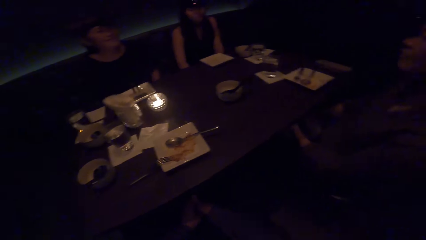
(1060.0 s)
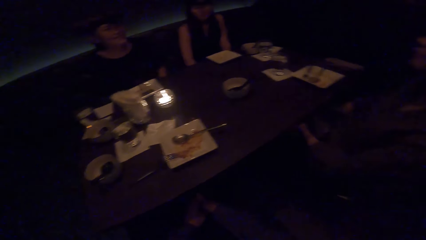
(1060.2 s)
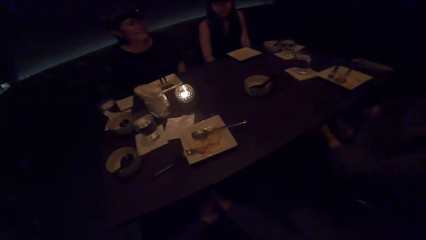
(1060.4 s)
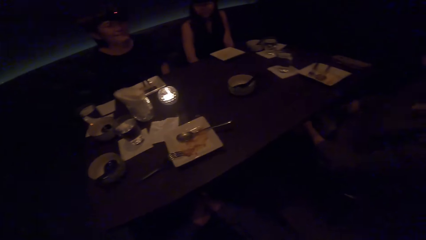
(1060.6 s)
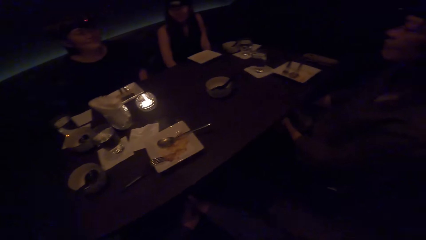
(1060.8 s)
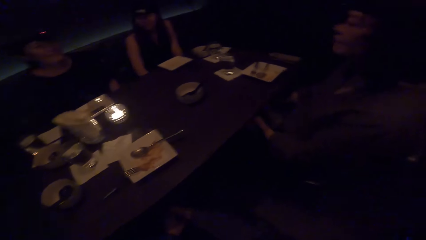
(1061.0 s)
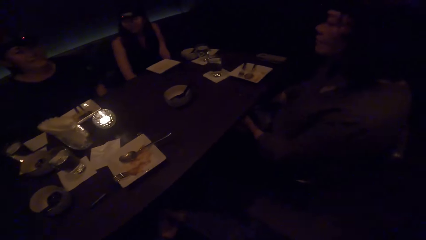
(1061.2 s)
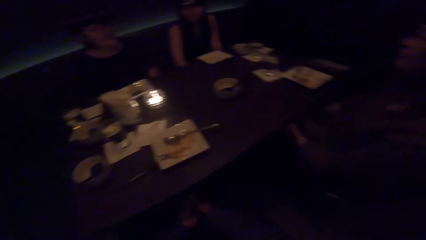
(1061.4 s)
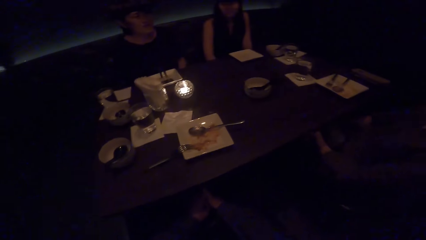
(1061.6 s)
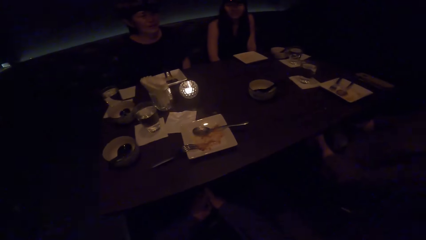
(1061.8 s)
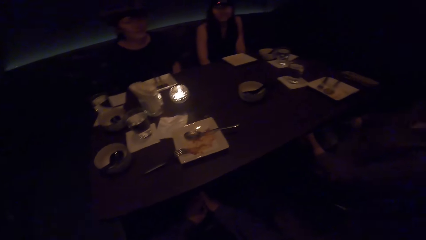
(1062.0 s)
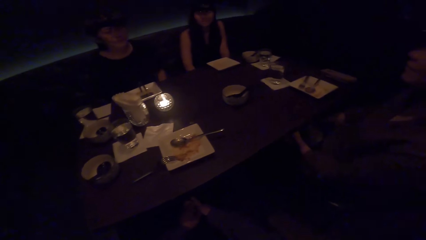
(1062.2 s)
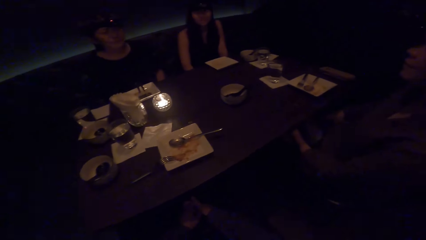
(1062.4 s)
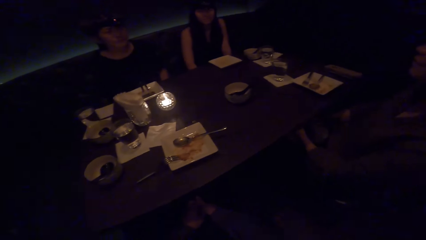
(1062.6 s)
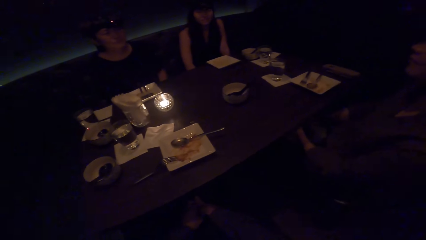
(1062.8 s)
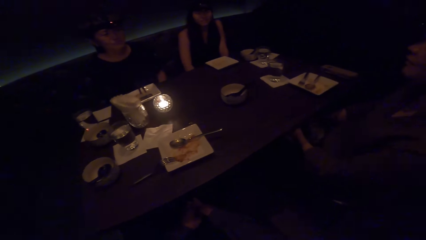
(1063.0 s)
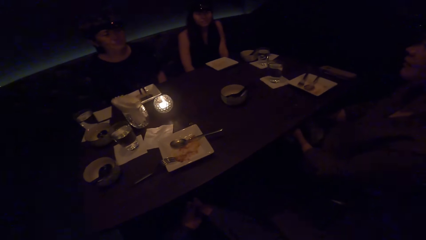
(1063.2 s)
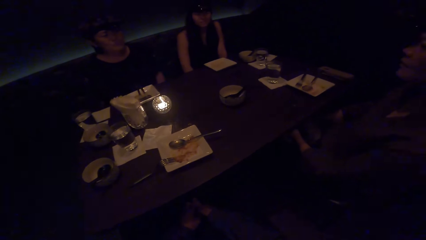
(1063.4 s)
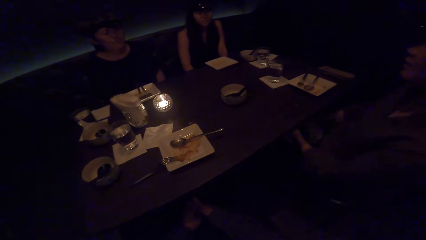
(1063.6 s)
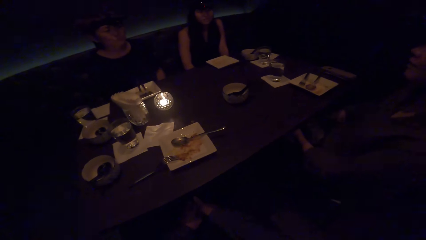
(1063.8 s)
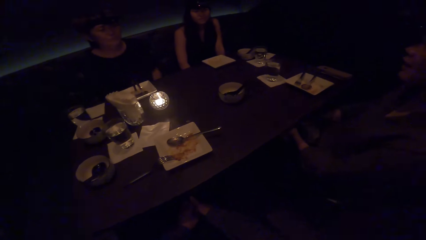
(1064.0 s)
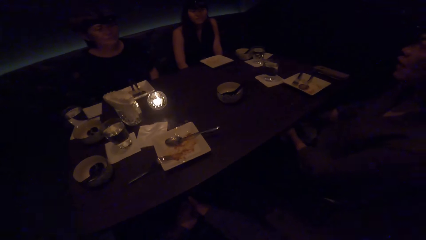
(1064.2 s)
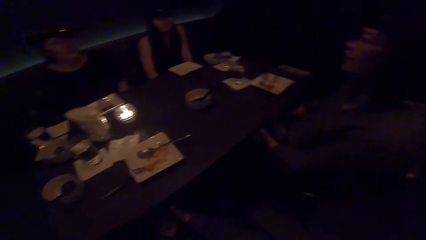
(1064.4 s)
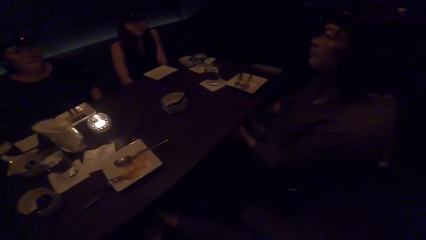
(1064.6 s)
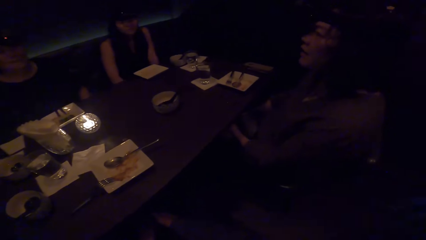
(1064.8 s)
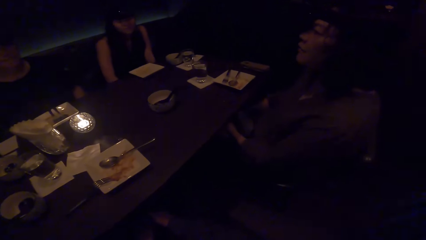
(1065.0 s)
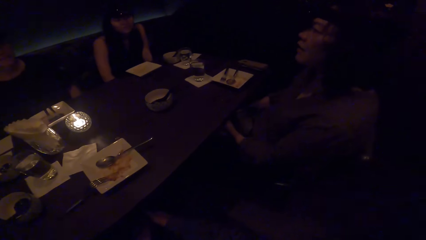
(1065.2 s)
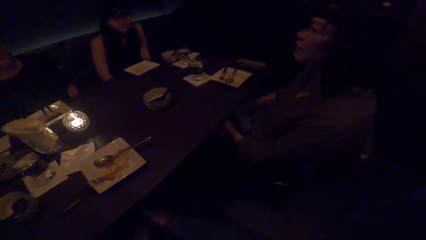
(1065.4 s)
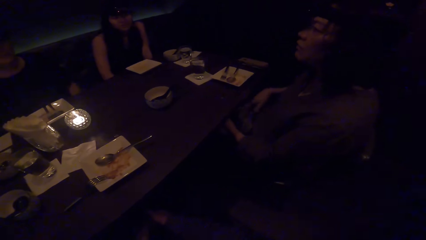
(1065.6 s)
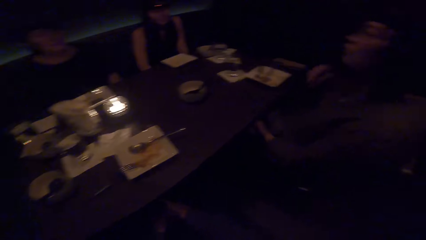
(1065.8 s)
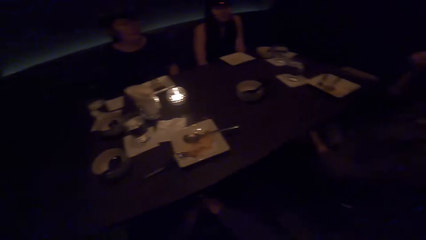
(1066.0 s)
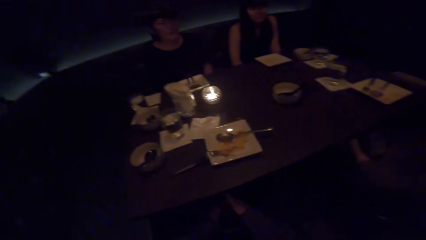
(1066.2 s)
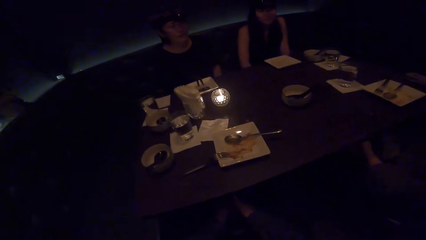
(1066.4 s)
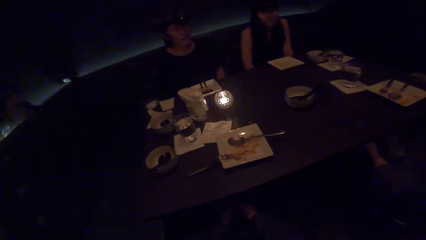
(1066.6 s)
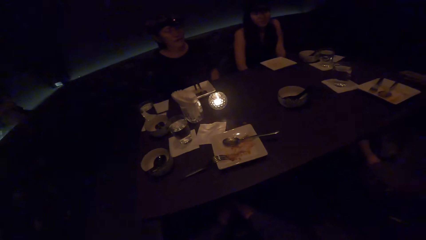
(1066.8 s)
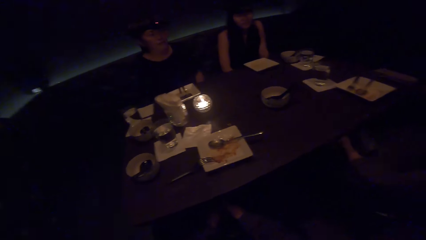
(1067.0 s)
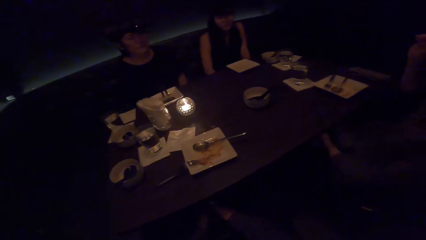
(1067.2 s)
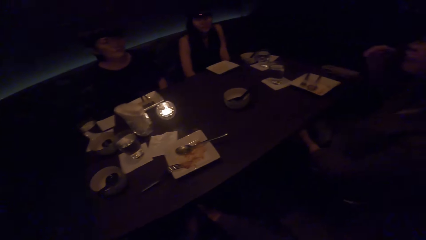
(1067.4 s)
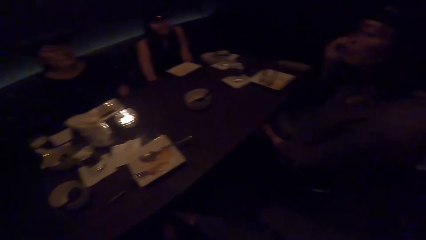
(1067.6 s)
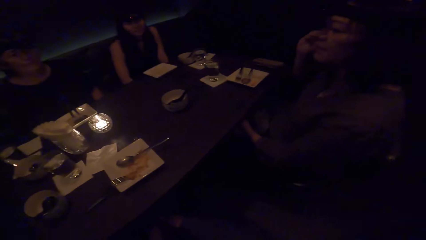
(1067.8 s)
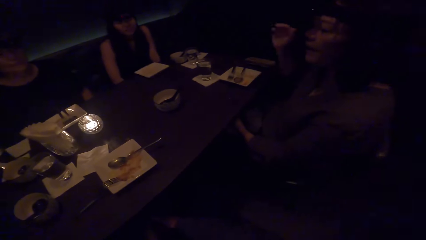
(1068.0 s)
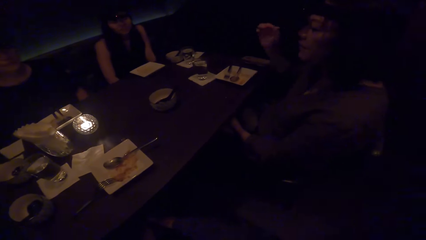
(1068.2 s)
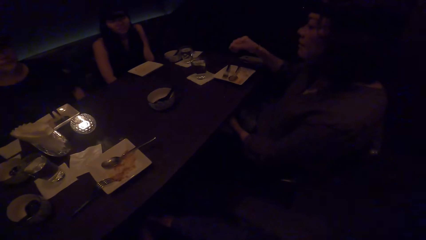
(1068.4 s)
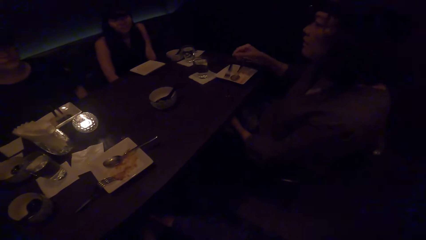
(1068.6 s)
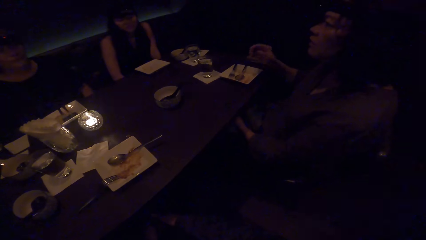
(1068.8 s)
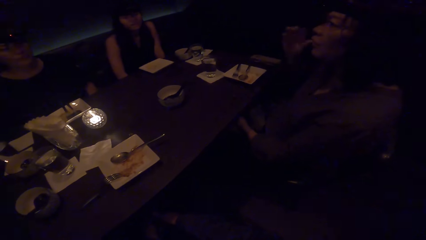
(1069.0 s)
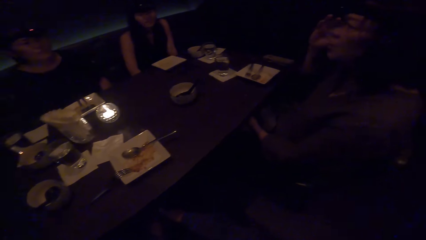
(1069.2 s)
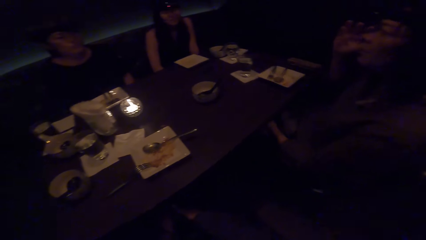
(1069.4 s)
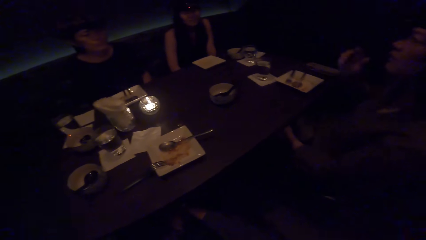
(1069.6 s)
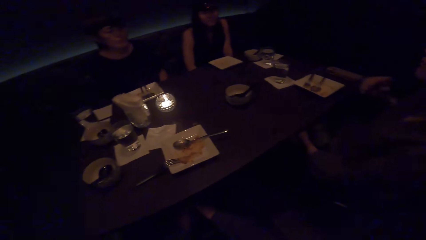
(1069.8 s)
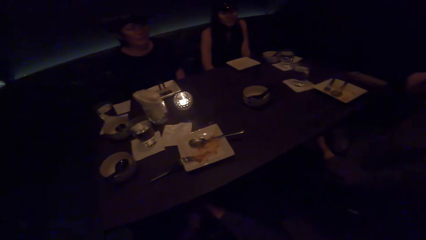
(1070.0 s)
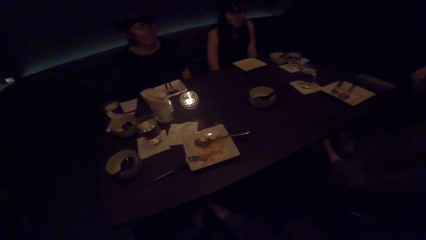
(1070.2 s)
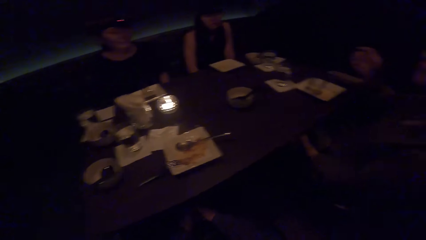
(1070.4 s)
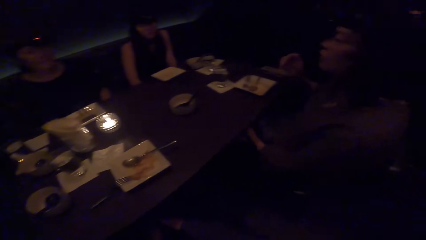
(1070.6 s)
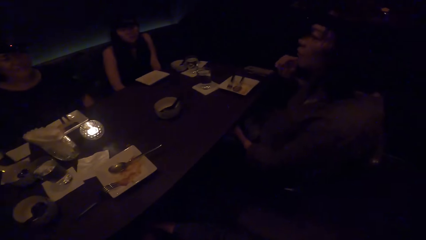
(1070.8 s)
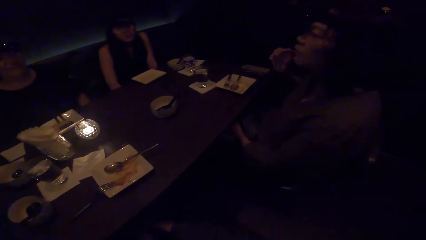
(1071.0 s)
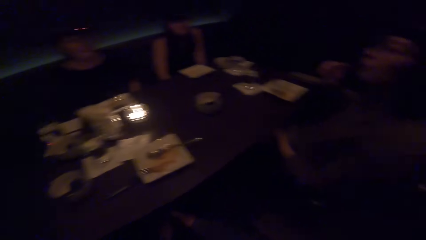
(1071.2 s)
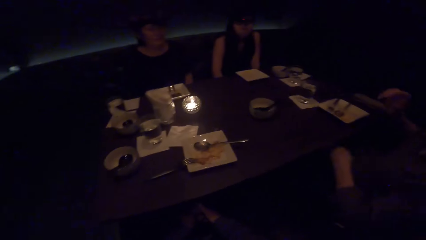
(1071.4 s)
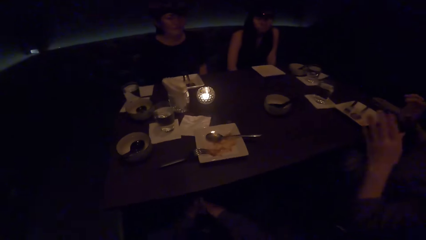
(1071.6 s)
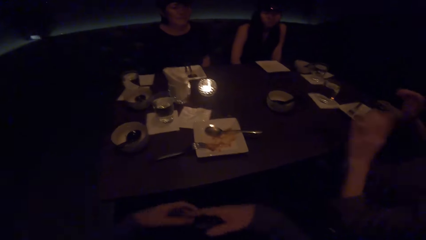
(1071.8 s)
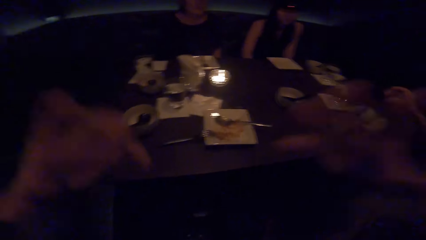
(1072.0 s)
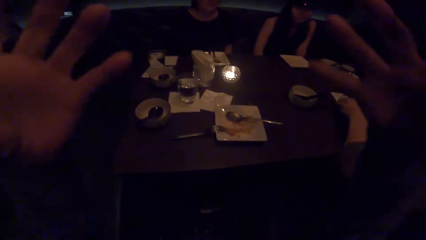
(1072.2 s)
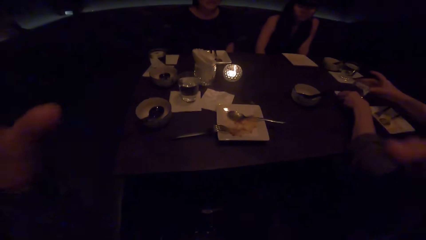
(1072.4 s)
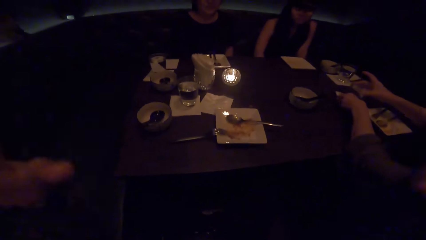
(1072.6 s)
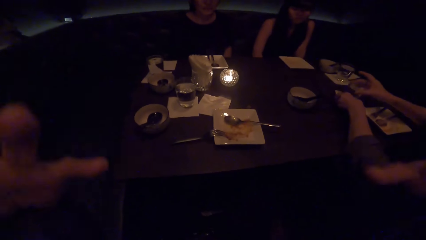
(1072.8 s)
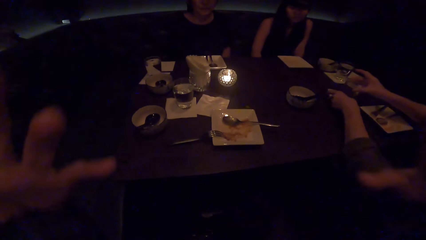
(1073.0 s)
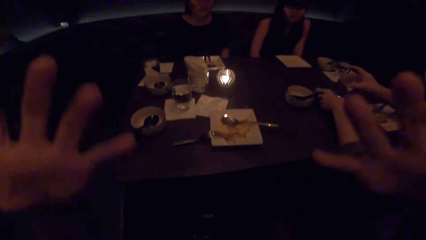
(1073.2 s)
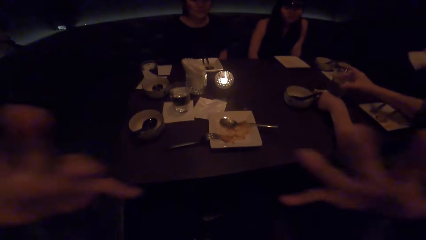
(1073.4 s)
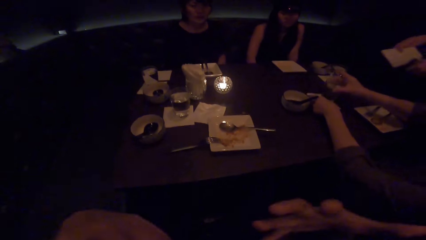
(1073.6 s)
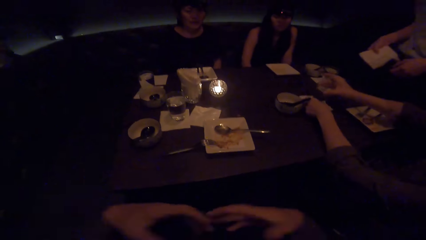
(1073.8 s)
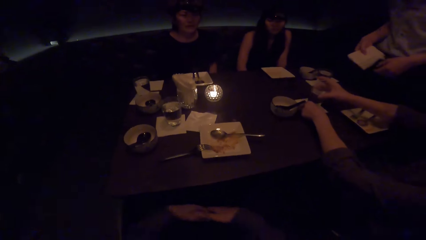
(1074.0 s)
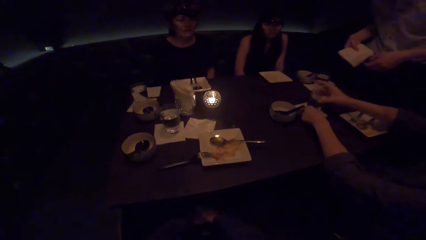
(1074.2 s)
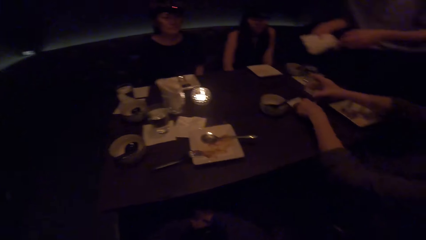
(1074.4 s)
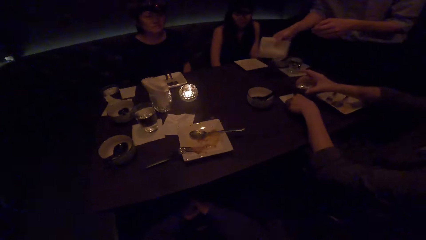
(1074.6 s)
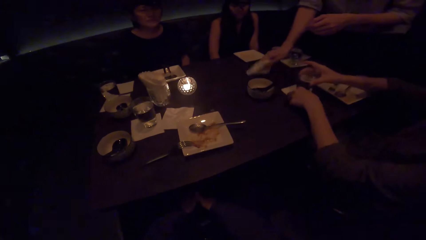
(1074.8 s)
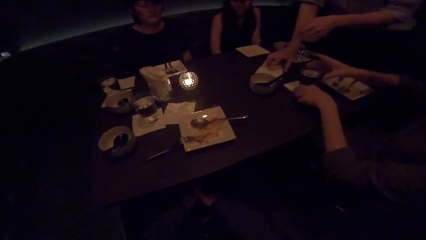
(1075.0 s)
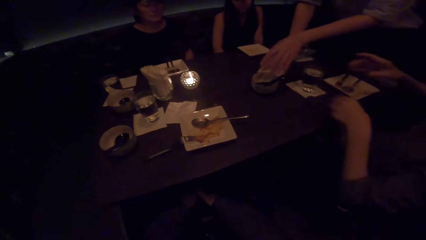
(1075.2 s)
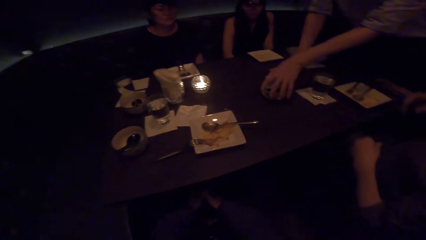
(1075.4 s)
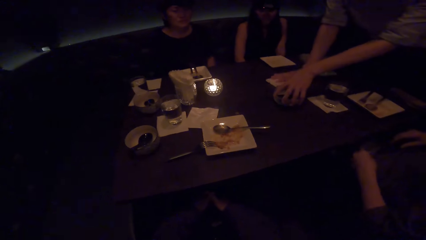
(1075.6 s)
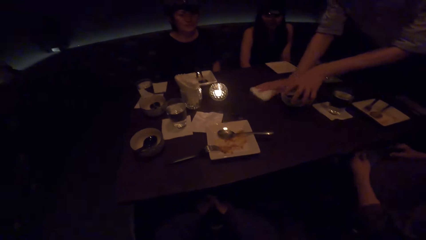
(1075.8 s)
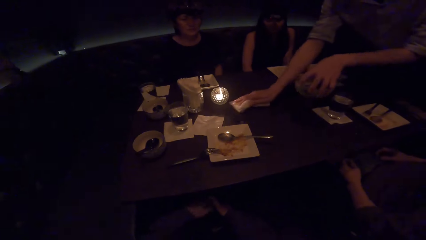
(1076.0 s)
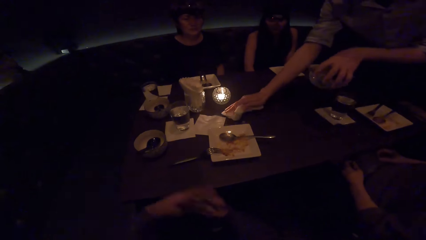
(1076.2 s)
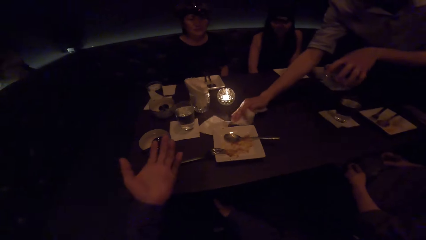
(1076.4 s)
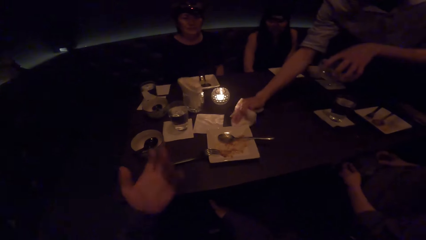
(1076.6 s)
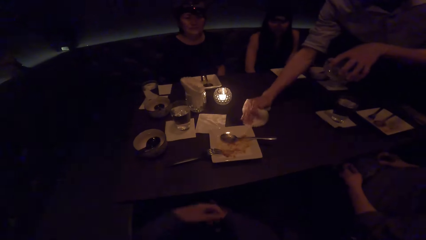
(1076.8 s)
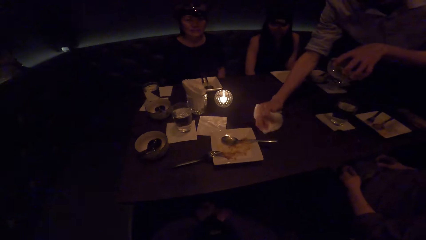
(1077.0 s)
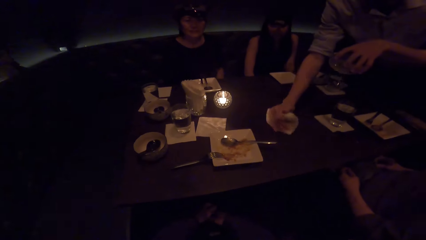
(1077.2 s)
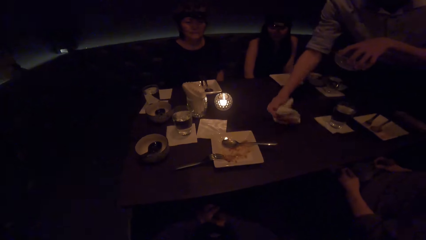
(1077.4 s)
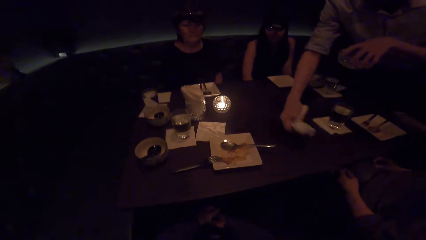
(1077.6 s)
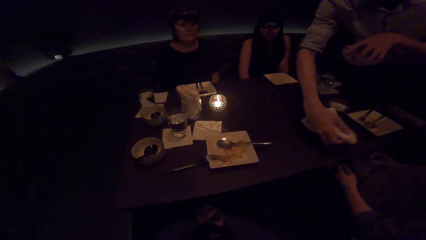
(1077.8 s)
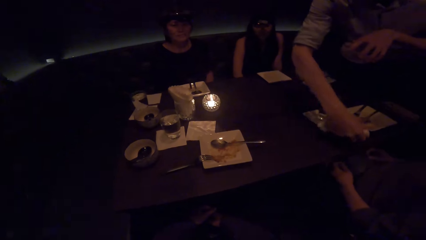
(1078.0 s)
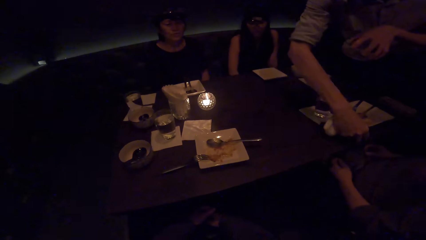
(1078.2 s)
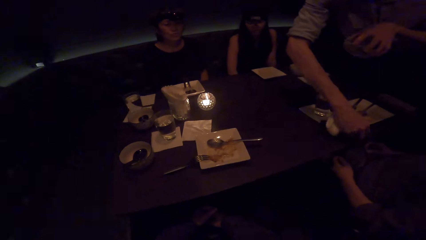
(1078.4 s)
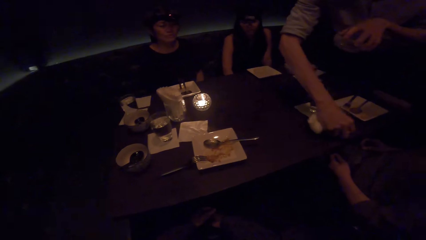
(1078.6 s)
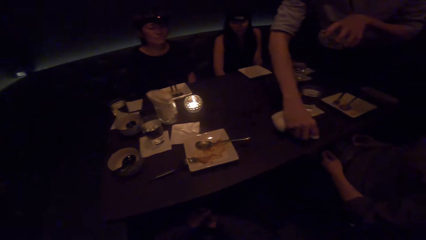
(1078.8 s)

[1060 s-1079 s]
A woman interacts with another woman. The camera wearer interacts with the other woman. The first woman moves the glass on the table and places the glass on the table. A man picks up the bowl on the table and wipes the table with the towel.
